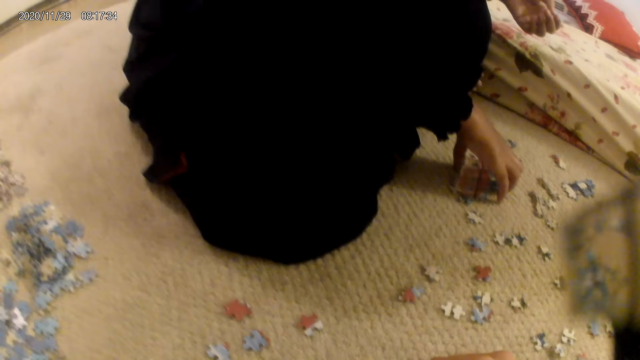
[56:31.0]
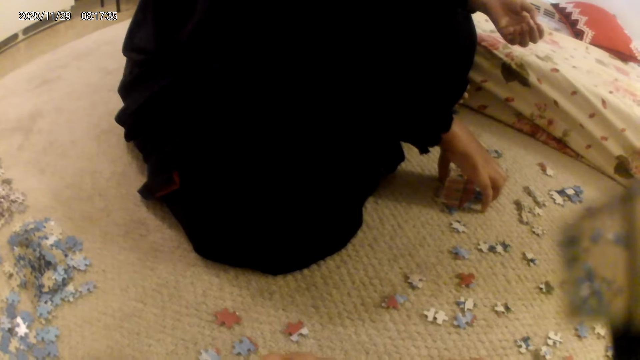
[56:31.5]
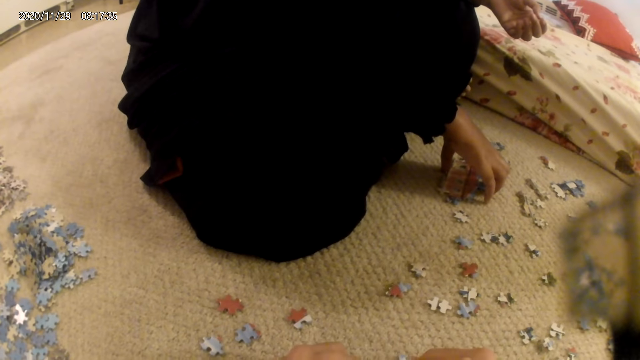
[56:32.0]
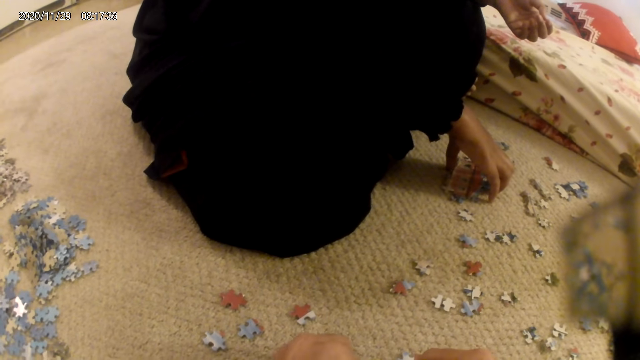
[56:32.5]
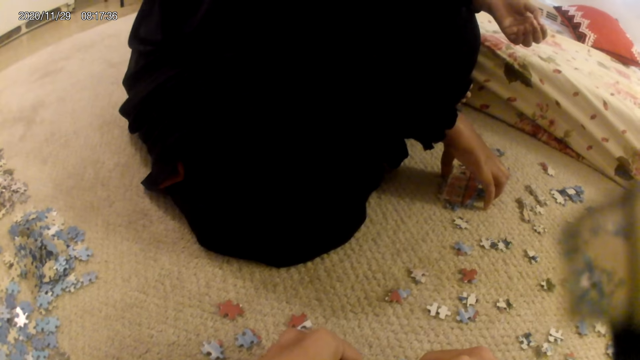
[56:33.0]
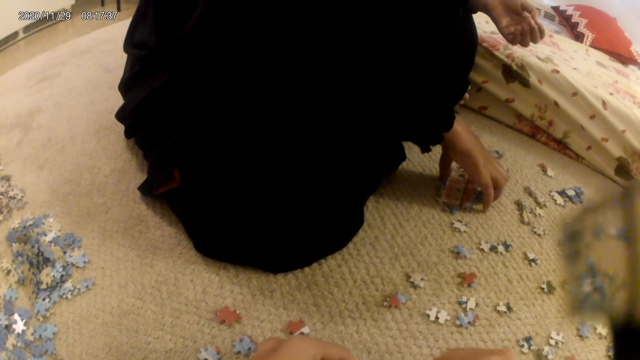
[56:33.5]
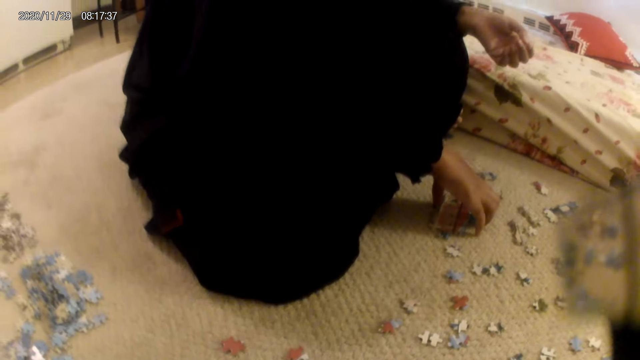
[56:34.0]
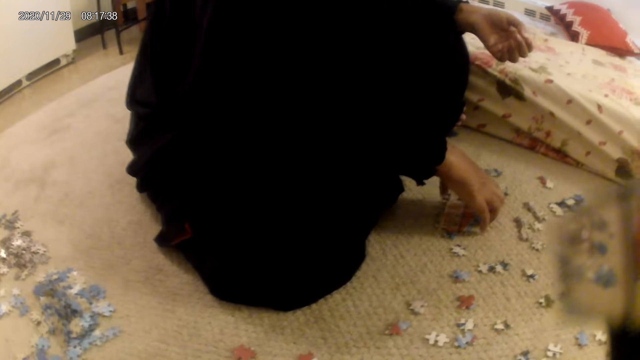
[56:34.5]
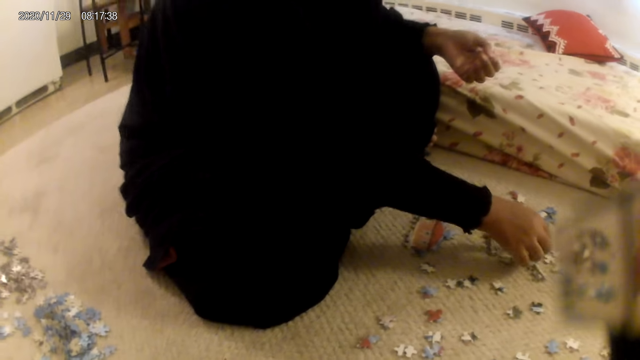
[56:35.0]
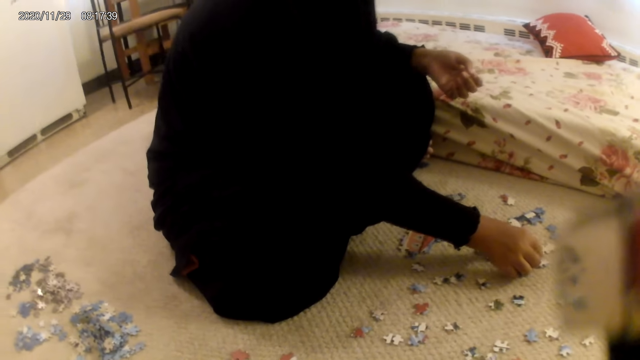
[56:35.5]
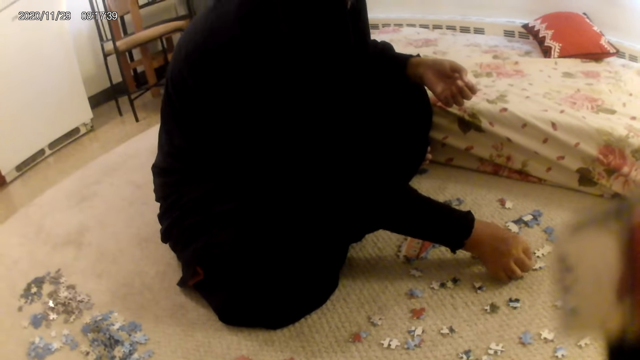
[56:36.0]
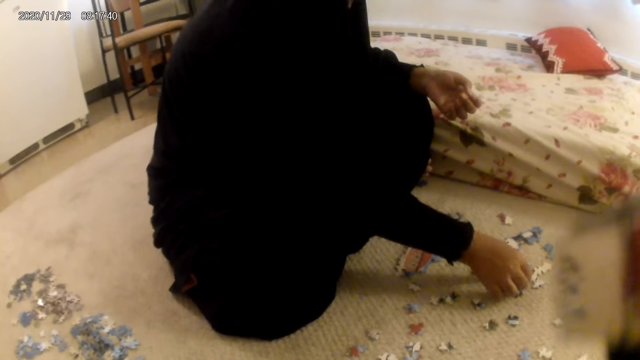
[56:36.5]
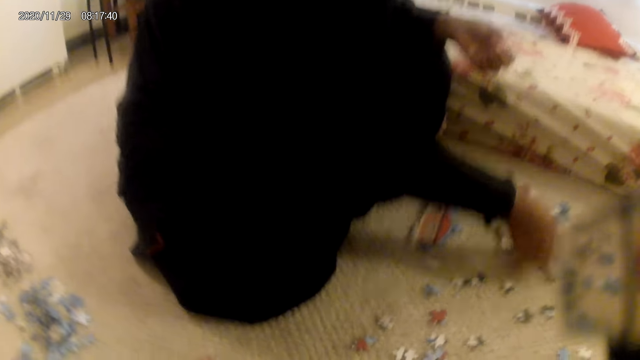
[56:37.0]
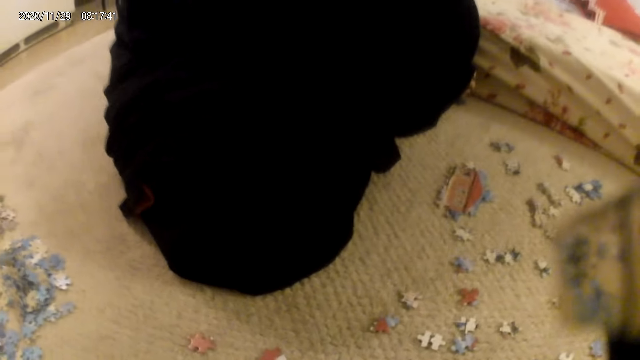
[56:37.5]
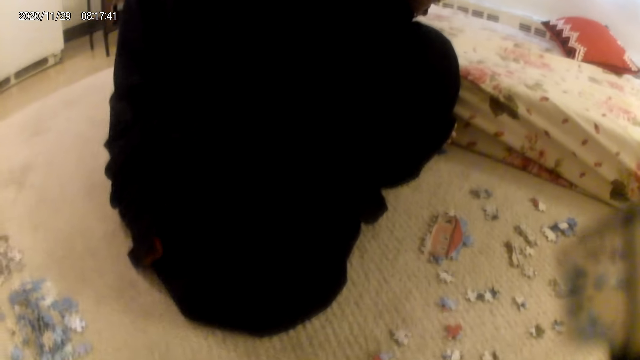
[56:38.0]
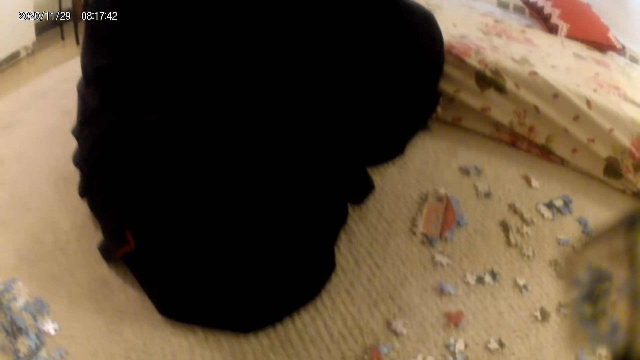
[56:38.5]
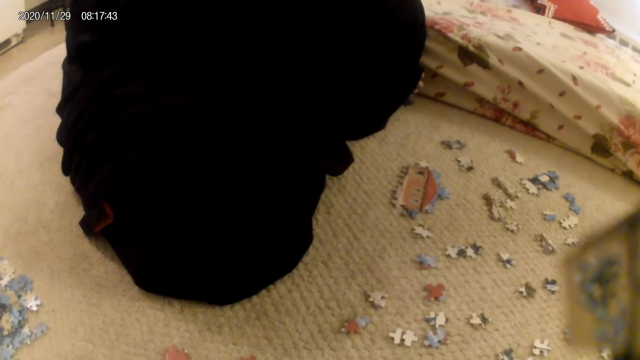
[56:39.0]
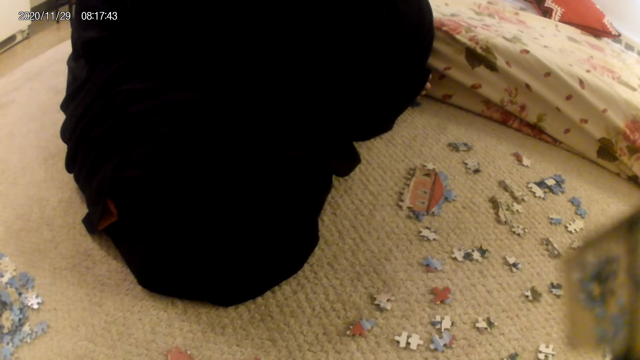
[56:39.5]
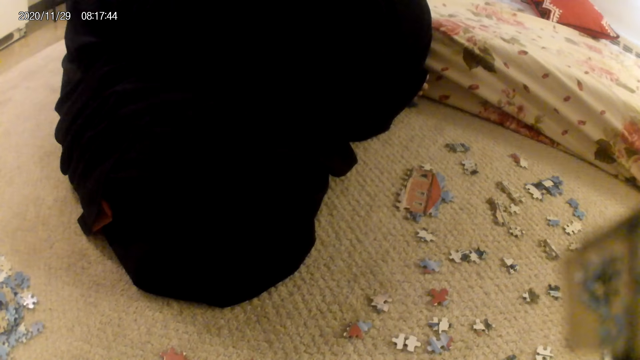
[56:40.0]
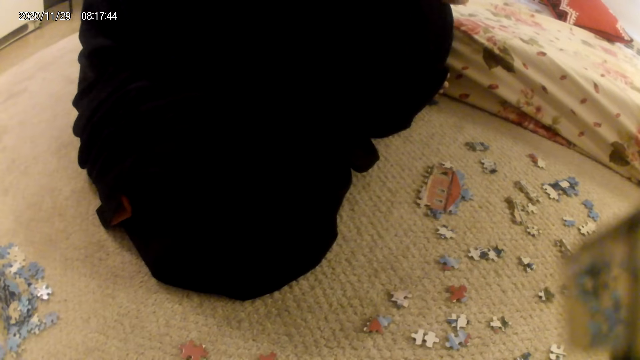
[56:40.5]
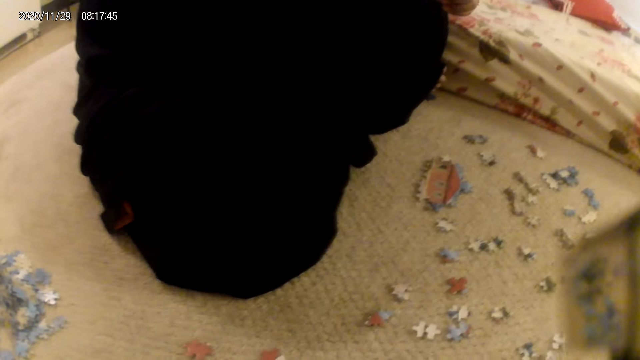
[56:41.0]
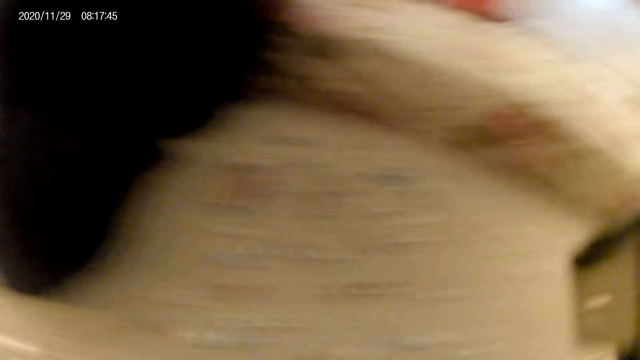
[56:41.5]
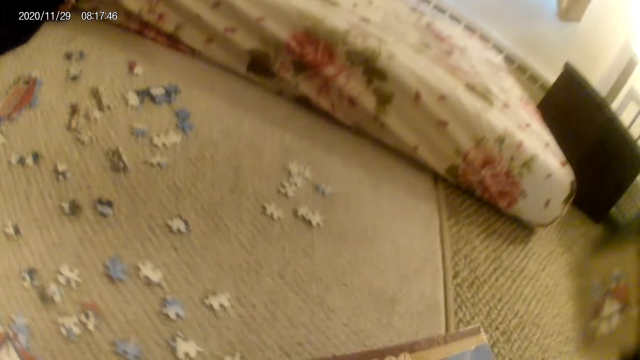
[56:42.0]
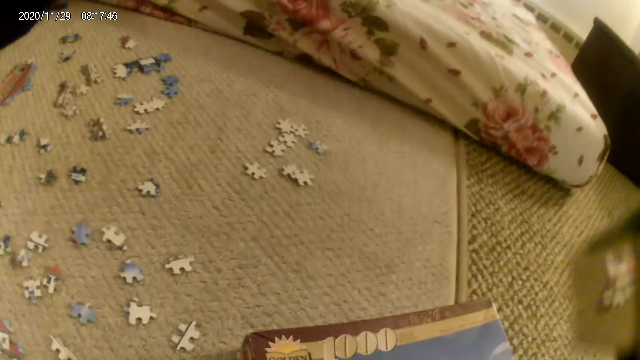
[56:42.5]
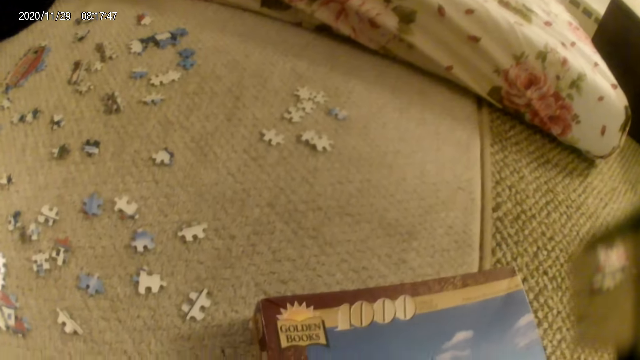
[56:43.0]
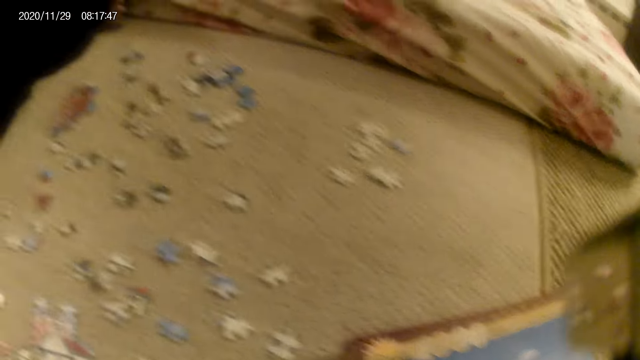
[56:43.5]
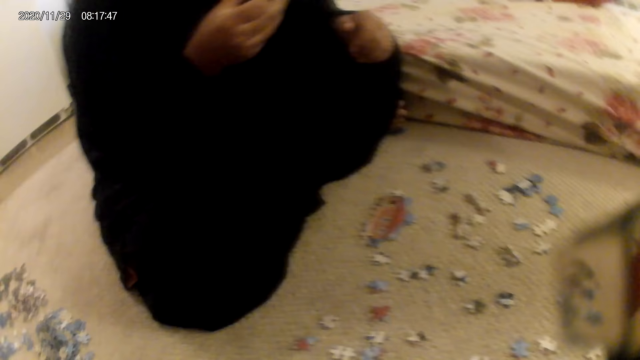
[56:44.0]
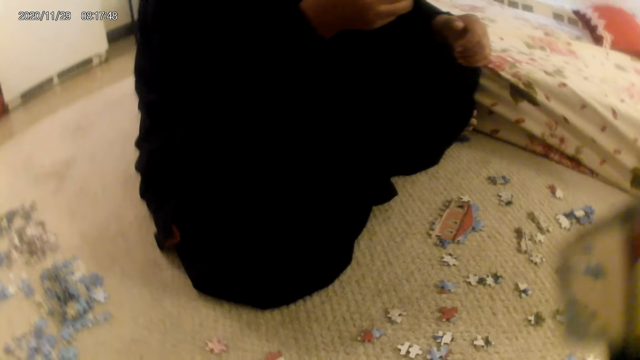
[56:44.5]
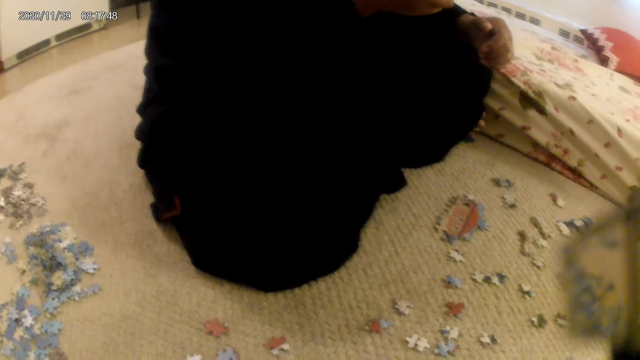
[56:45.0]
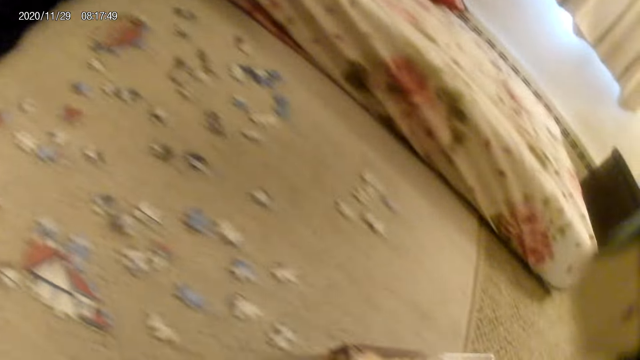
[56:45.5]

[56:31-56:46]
The camera wearer joins the puzzle piece in the puzzle structure. A lady unhands the puzzle structure, turns puzzle pieces on the floor, grabs the puzzle, picks a puzzle piece, and stares at the puzzle piece. The camera wearer looks around.

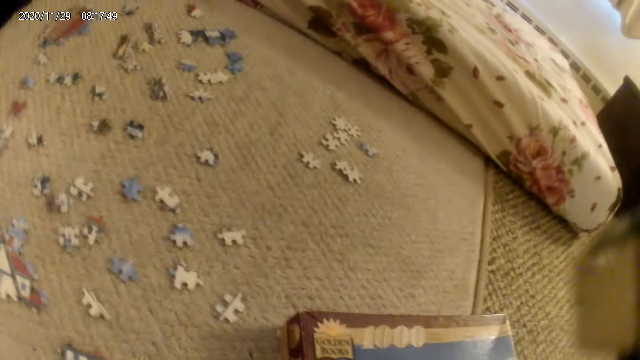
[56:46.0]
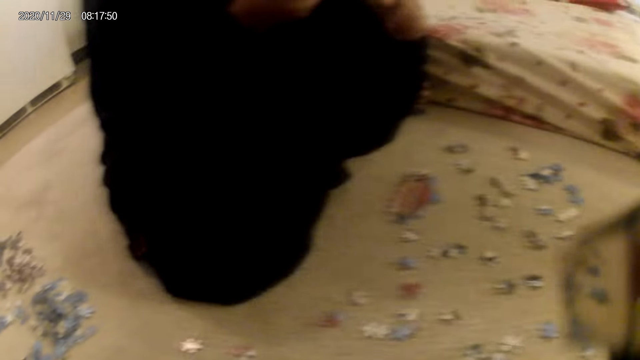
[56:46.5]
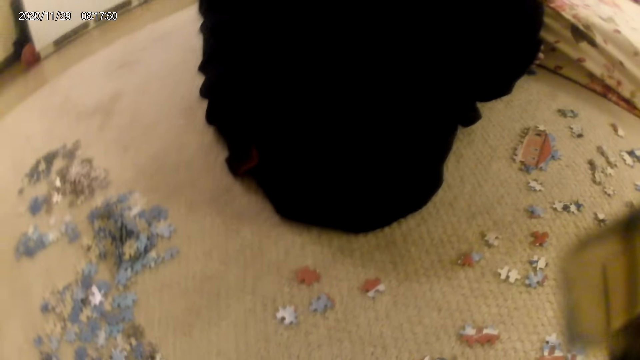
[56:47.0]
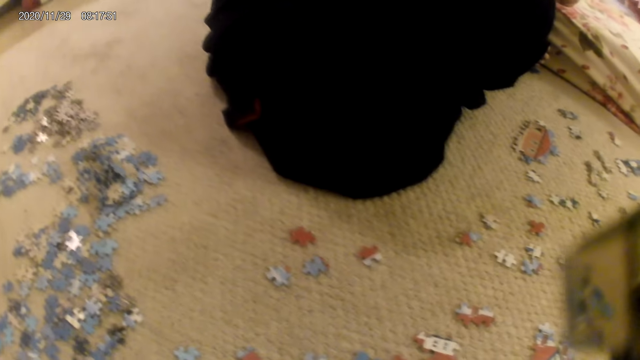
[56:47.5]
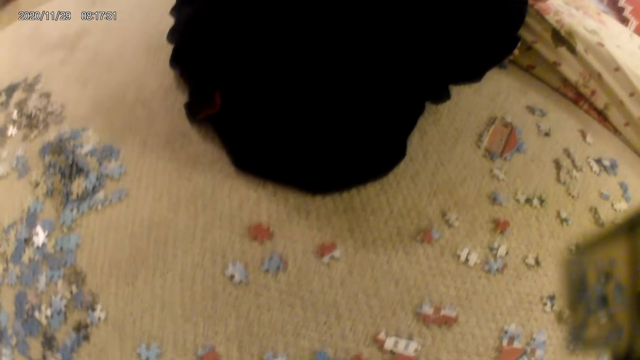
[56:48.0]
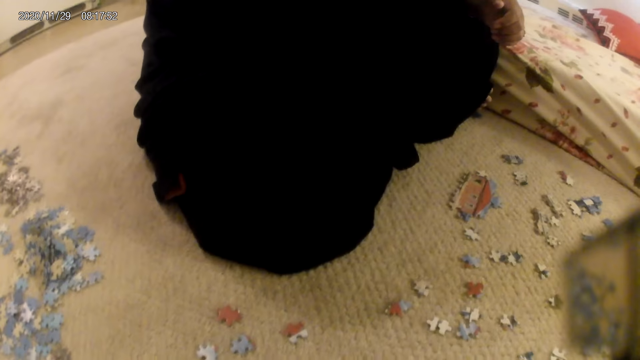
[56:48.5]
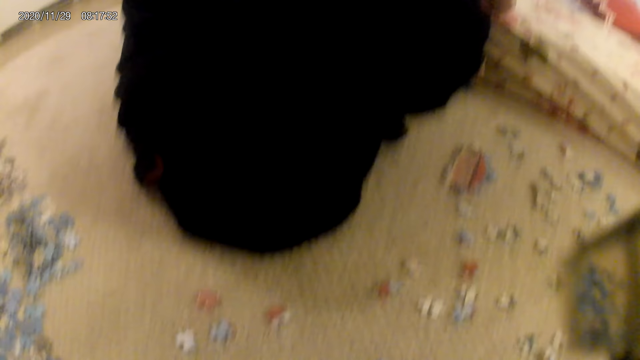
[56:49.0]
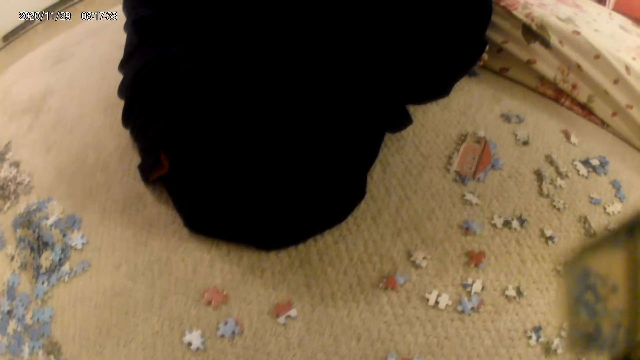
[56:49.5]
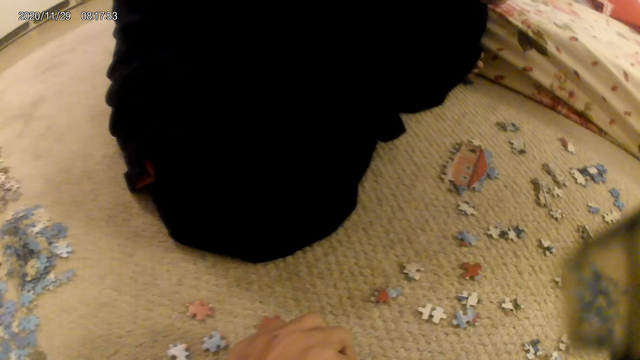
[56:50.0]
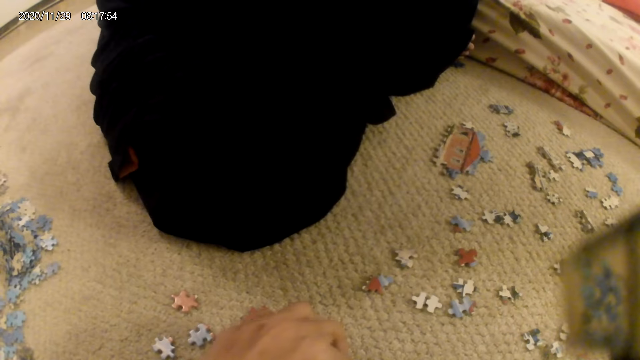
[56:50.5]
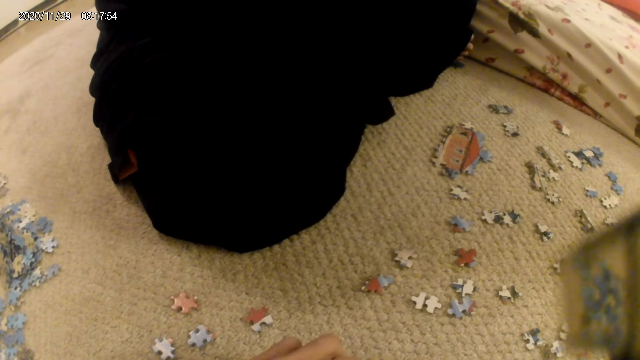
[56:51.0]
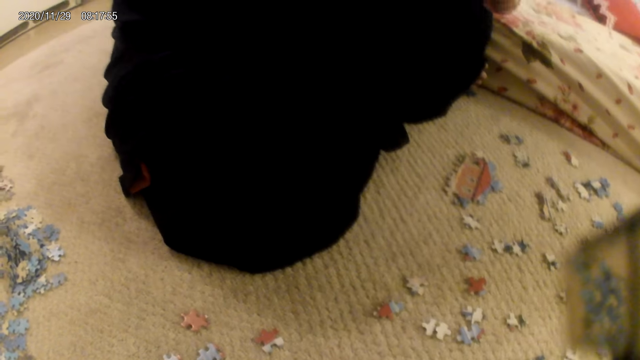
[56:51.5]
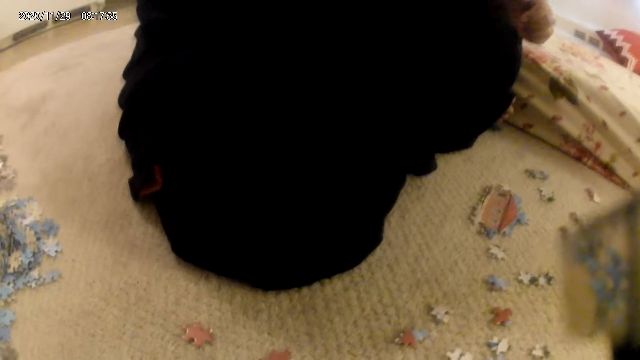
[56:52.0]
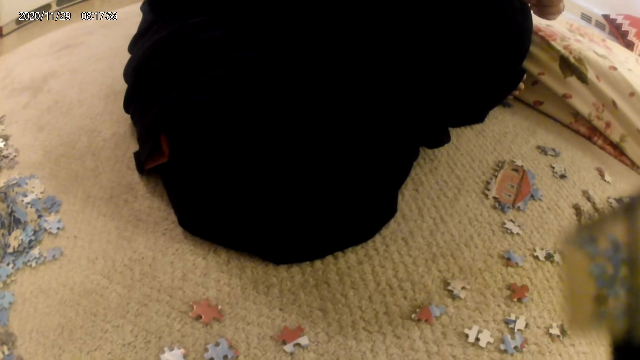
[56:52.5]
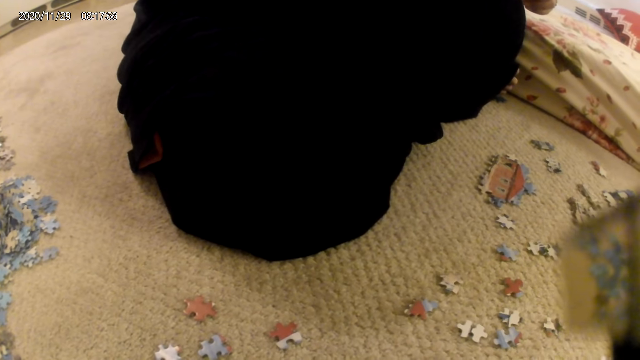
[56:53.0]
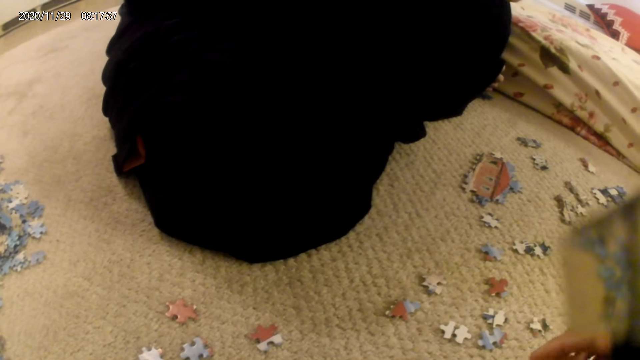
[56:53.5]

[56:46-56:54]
The camera wearer joins a puzzle piece in the puzzle structure.
